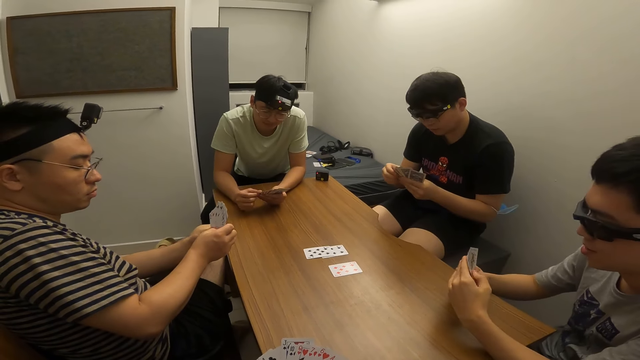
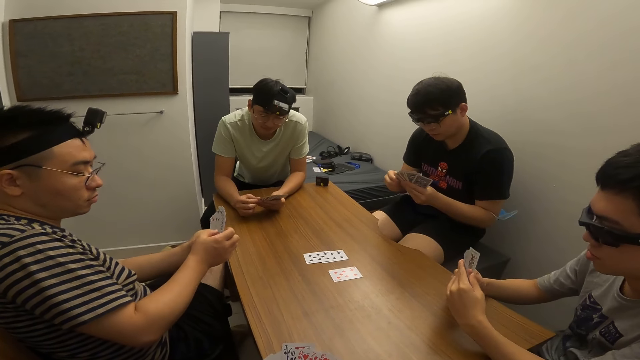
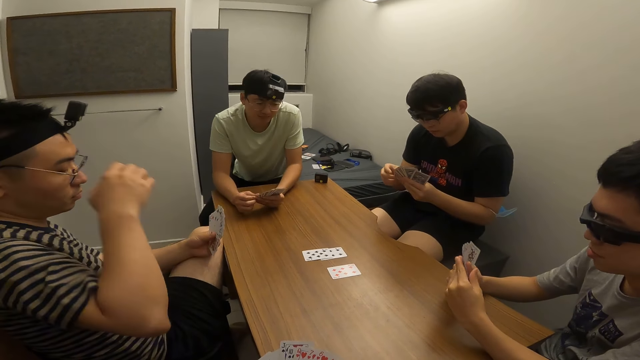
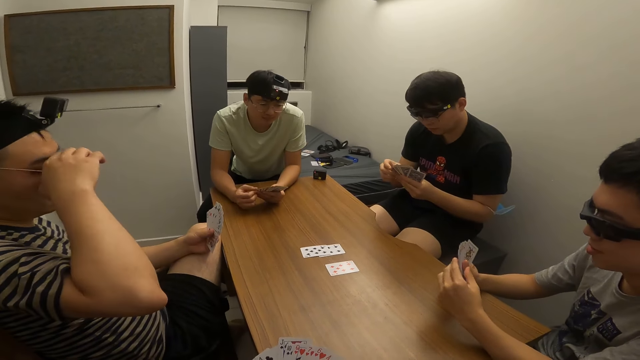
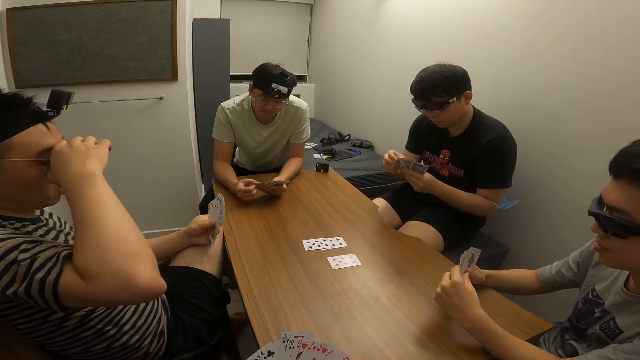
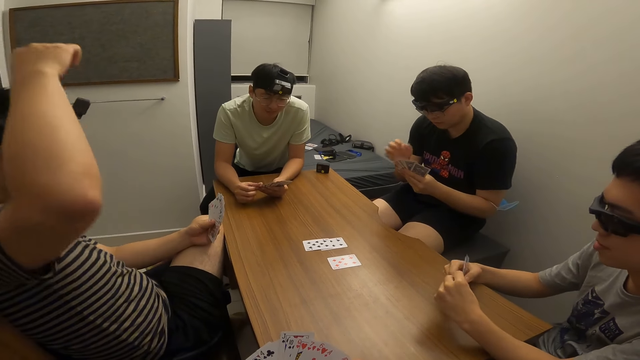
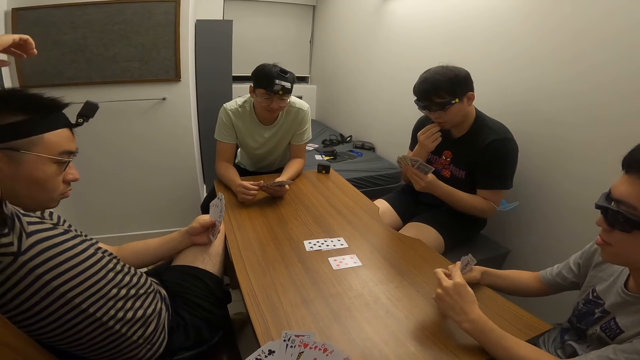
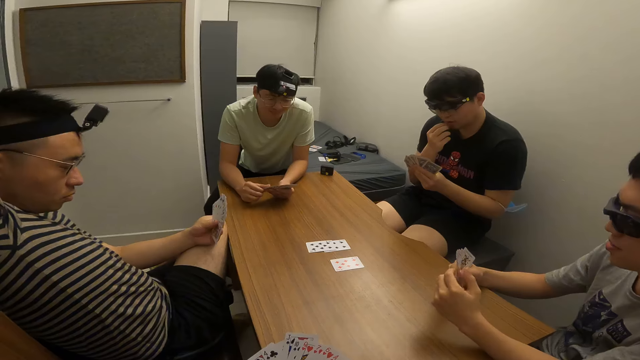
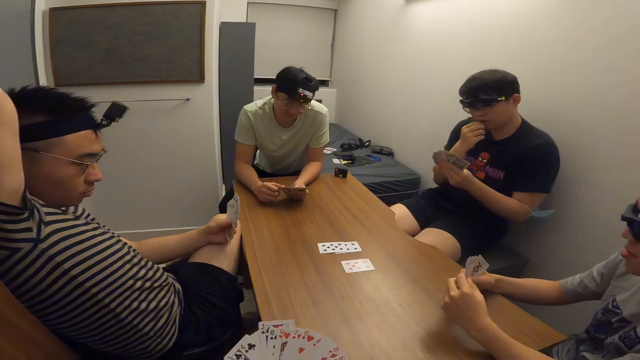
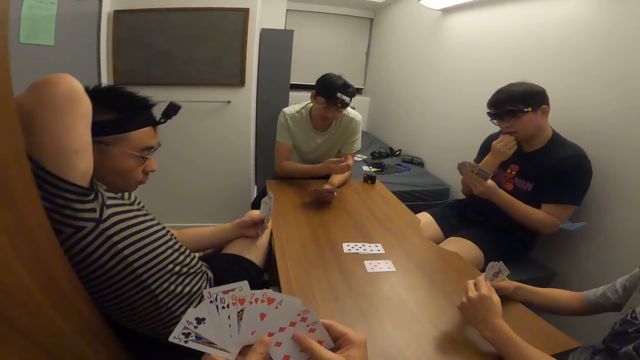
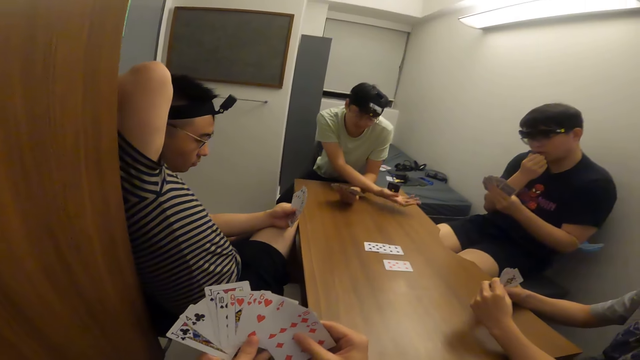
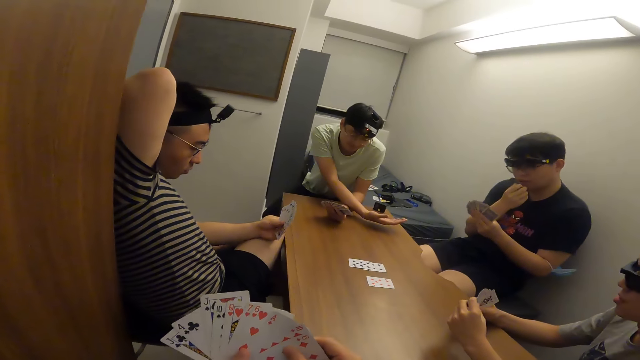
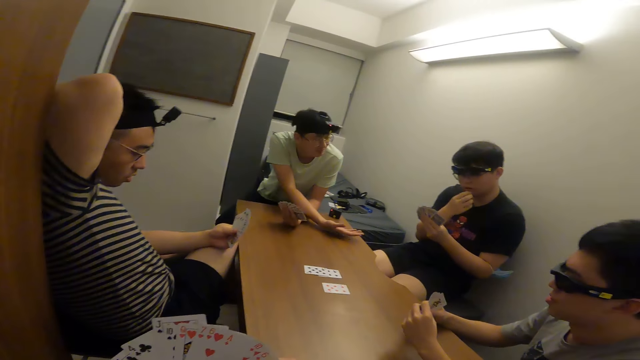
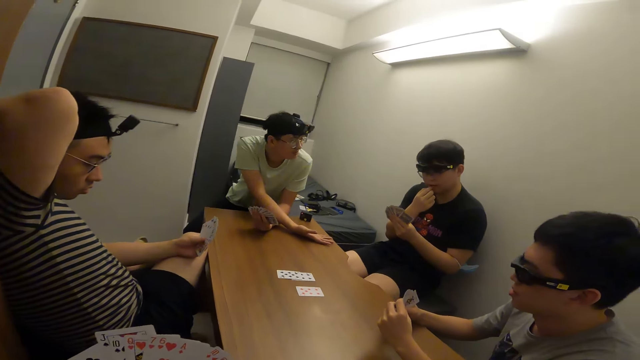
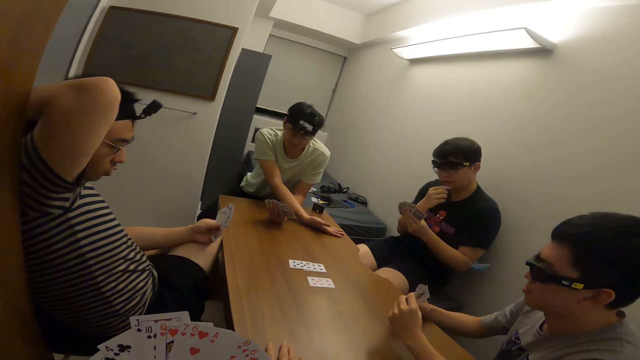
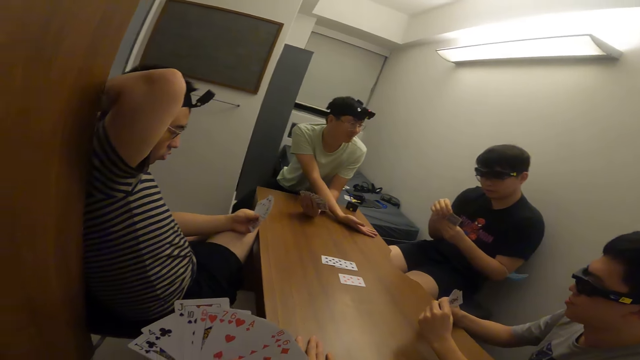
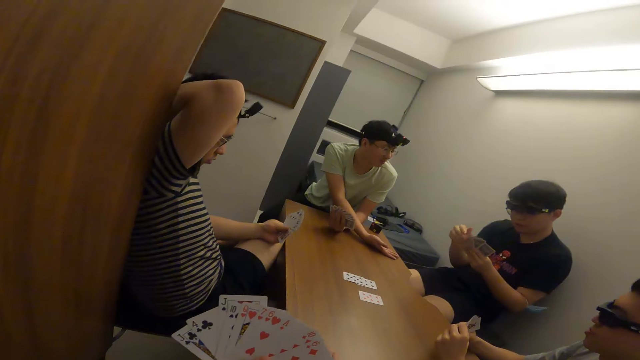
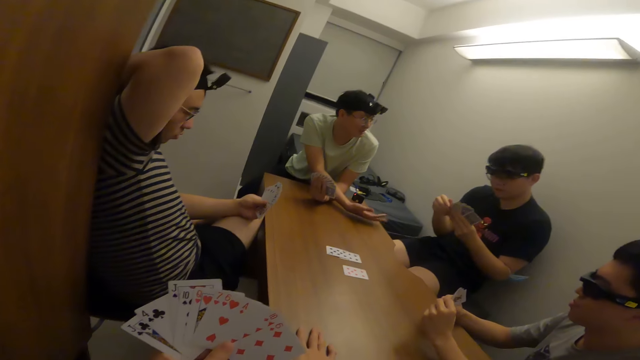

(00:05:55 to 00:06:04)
A man stretches his right hand towards another man. The camera wearer shuffles the cards.

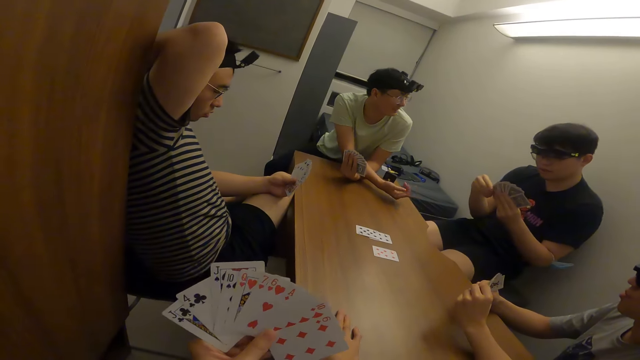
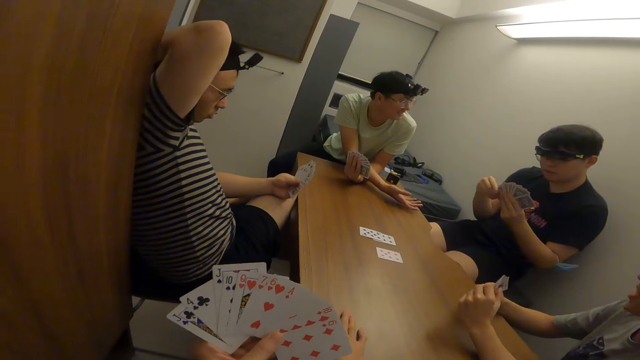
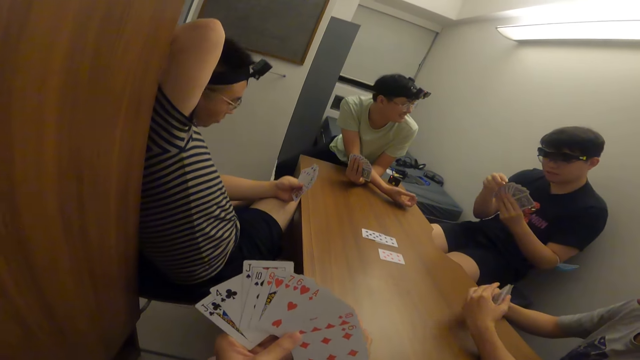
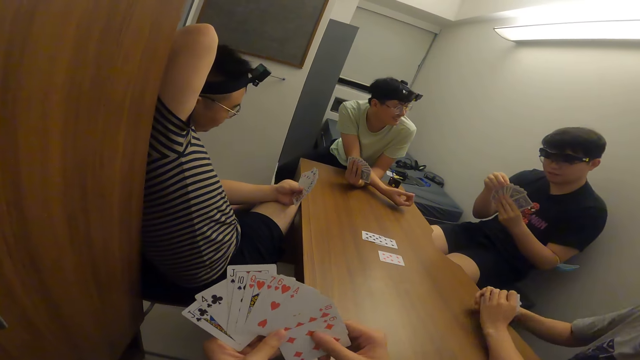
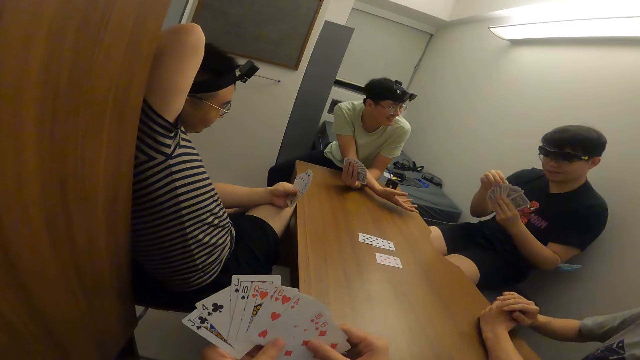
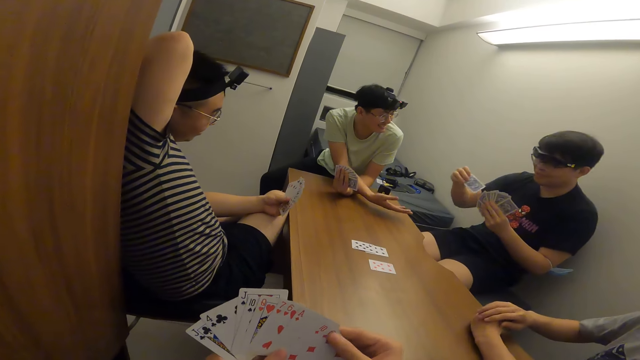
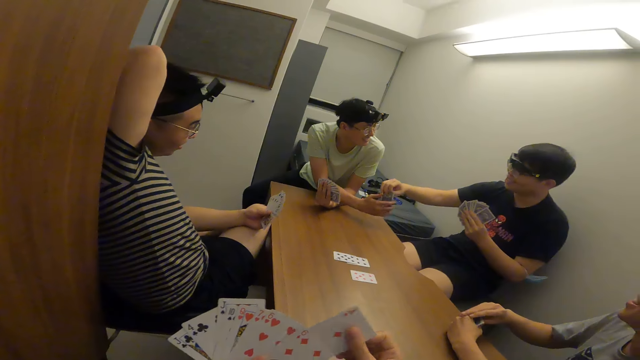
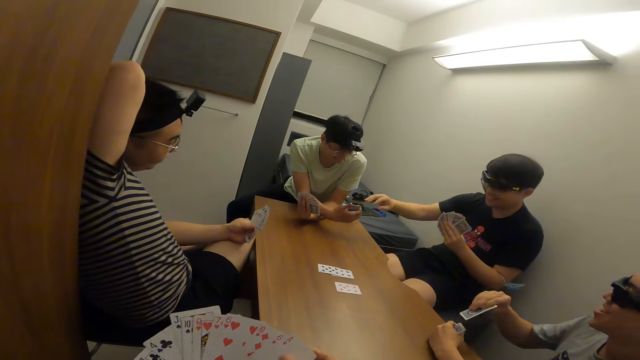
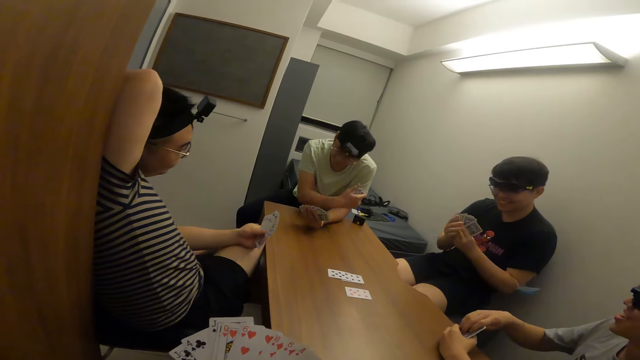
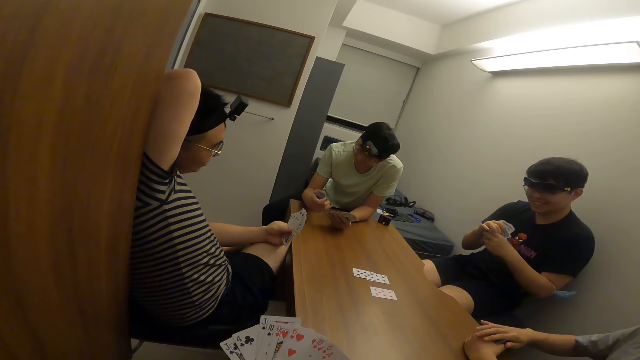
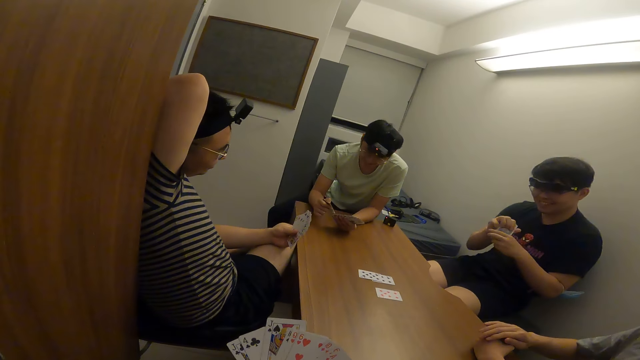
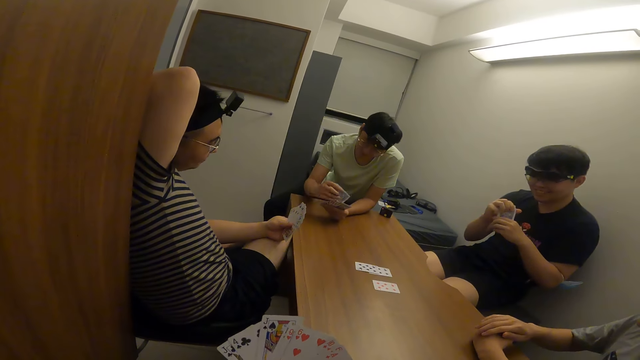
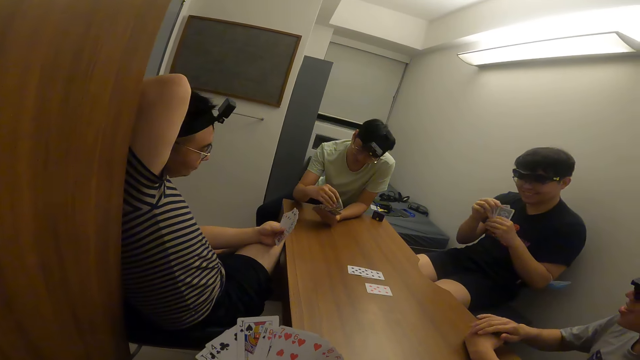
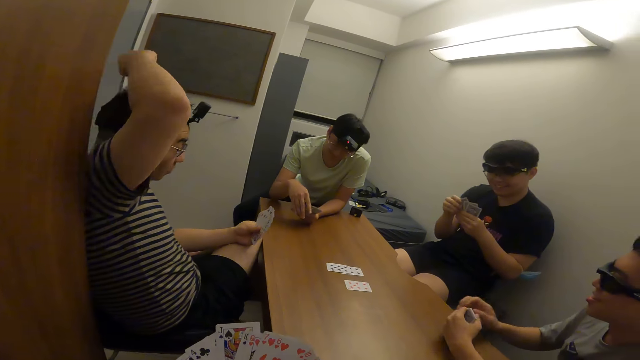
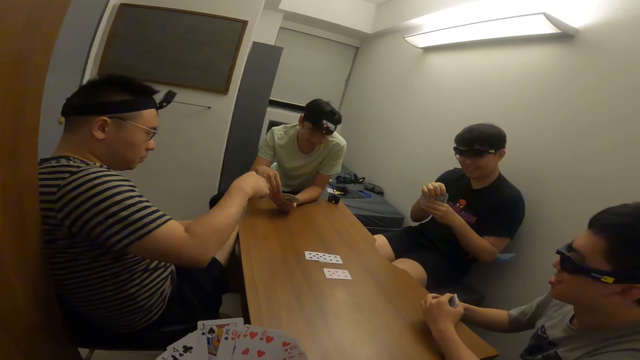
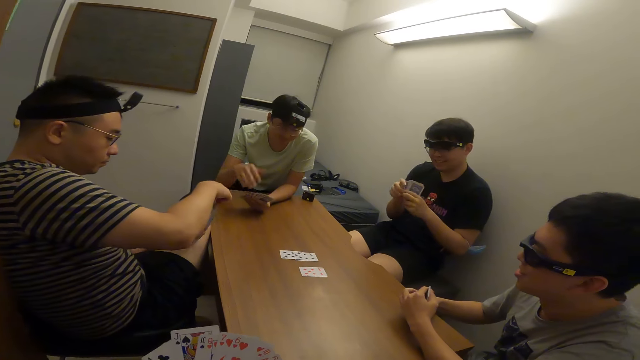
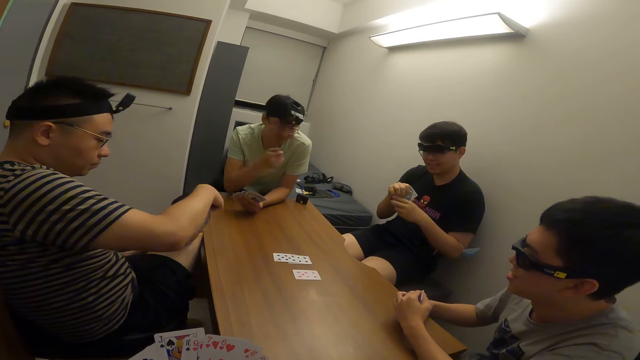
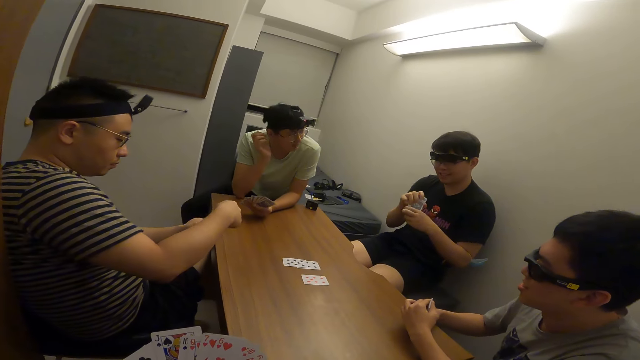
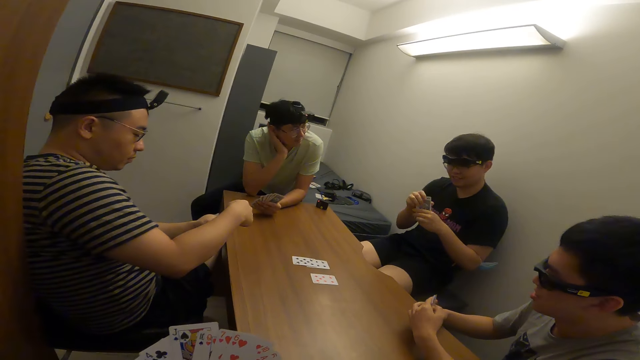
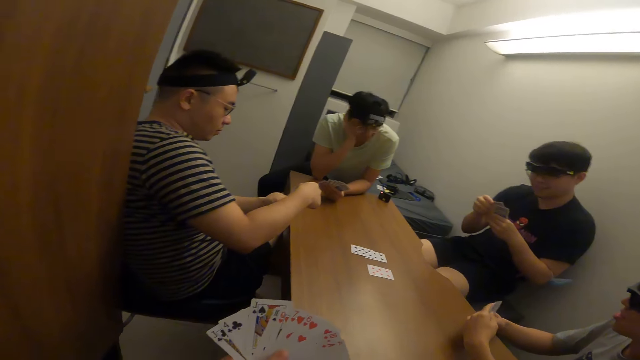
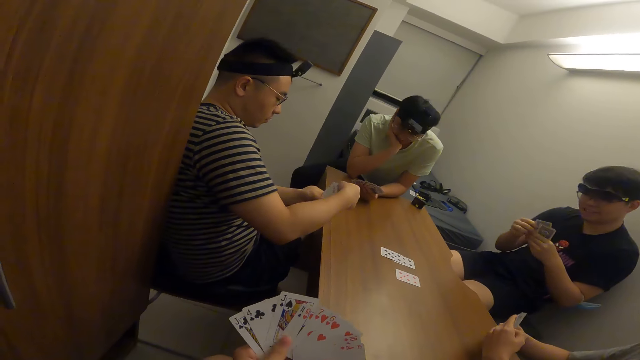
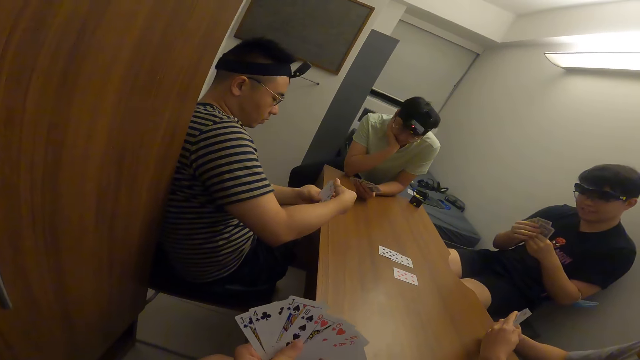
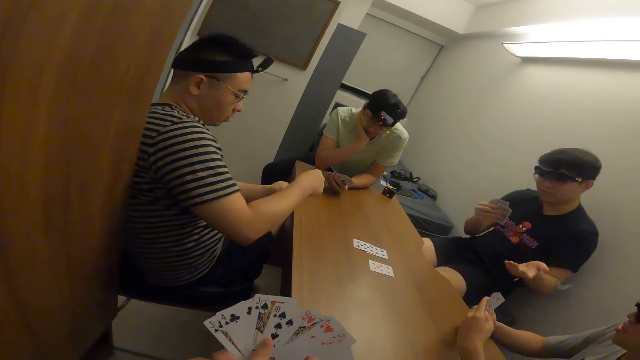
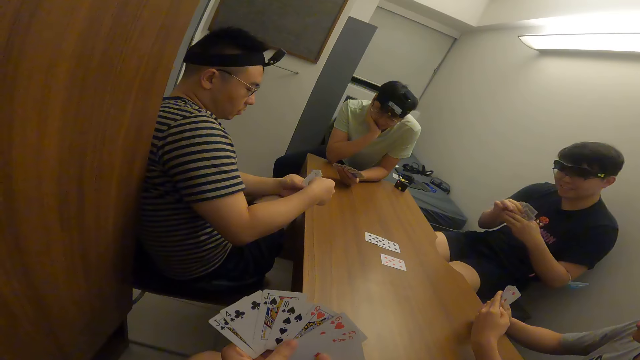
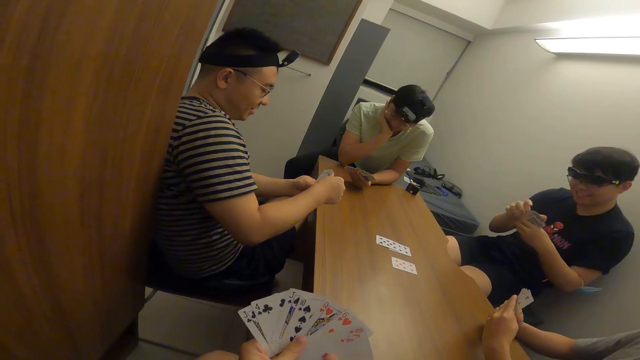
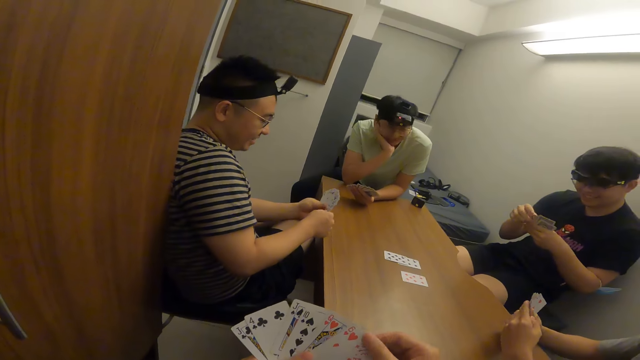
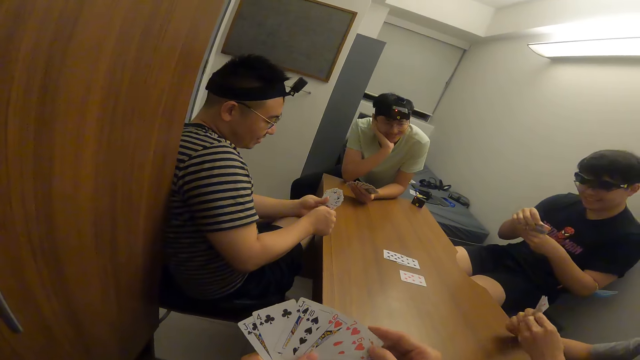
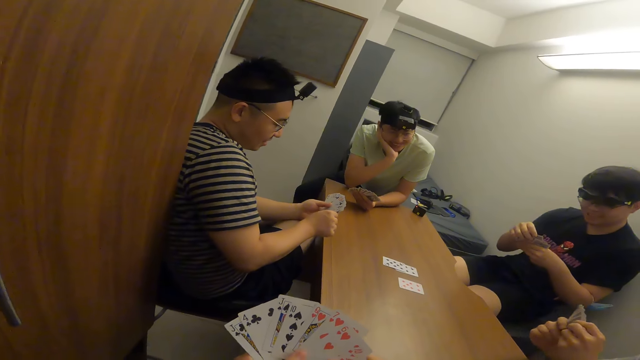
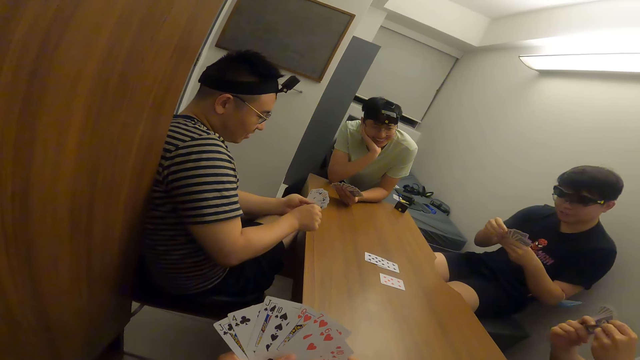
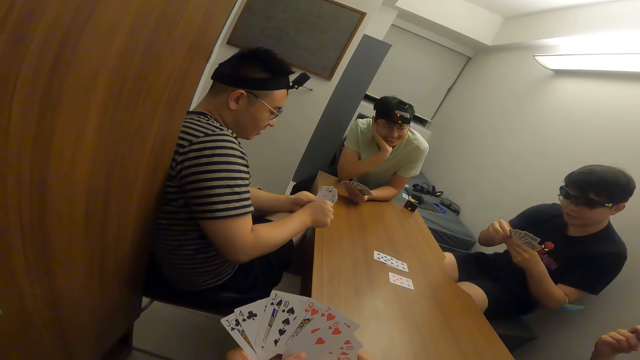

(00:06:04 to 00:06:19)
A man makes a gesture. Another man gives a card to the first man. The first man shuffles his cards and makes a gesture. The camera wearer shuffles the cards. The other man makes a gesture. The camera wearer shuffles the cards.
